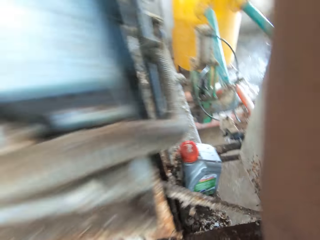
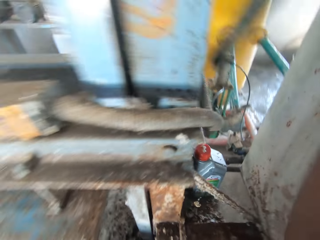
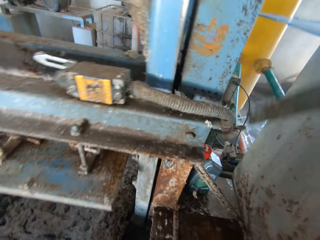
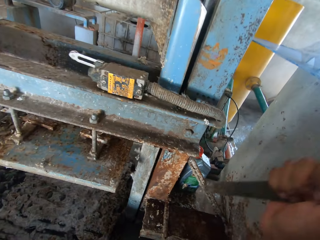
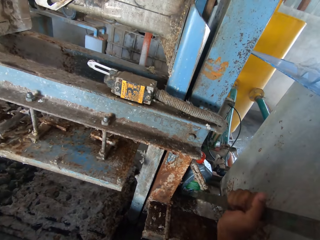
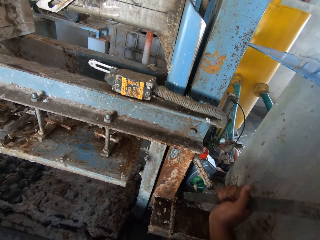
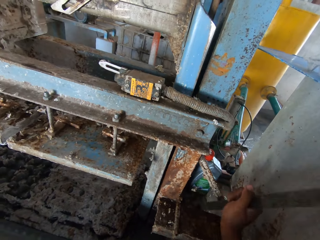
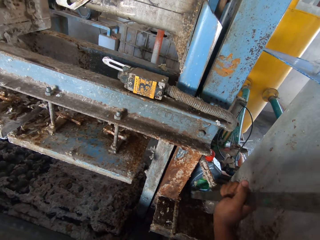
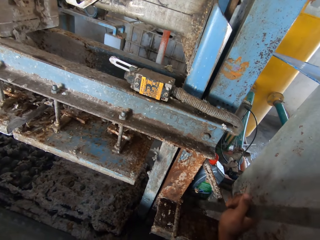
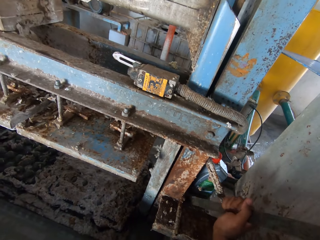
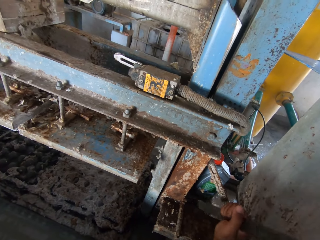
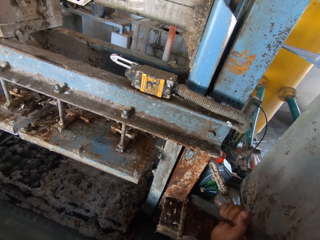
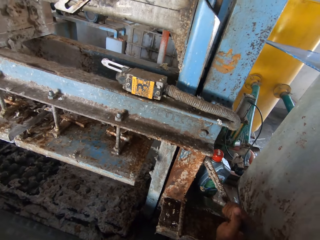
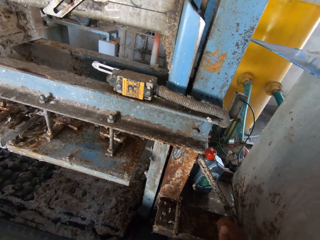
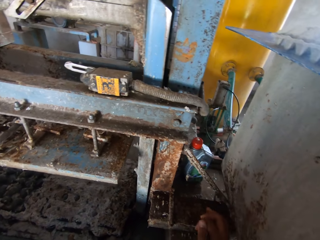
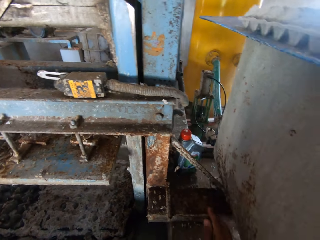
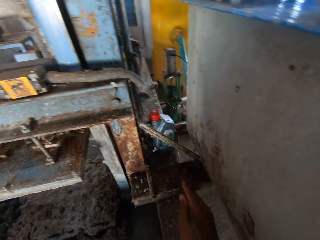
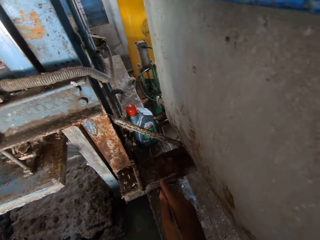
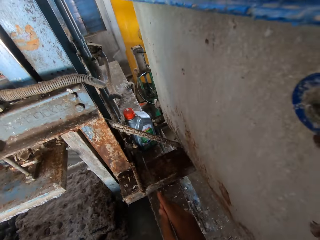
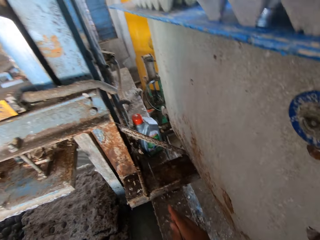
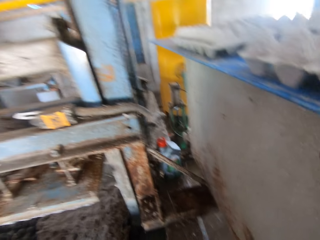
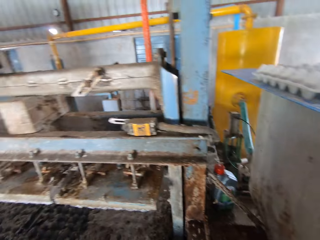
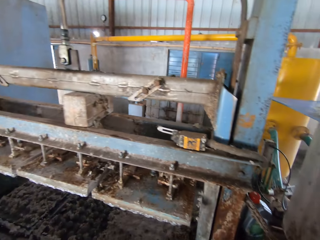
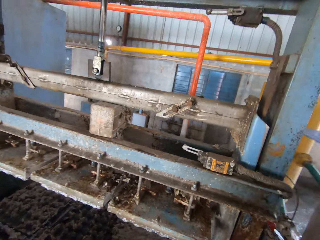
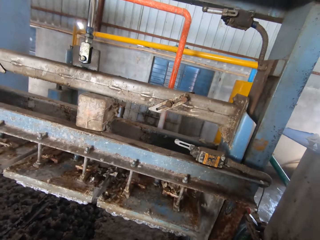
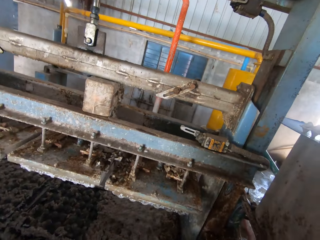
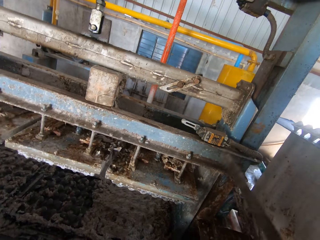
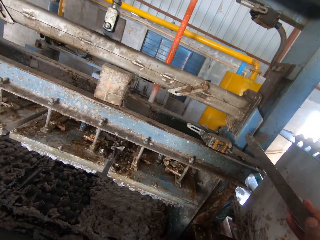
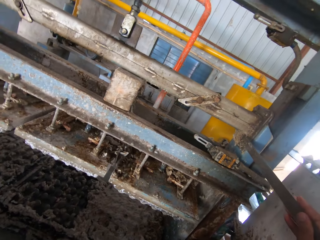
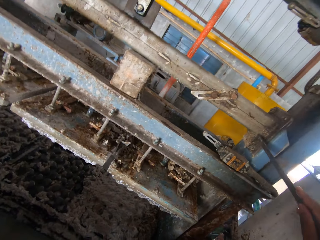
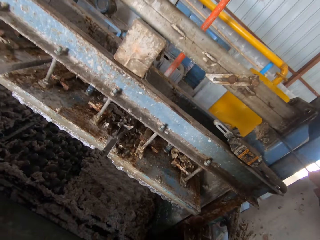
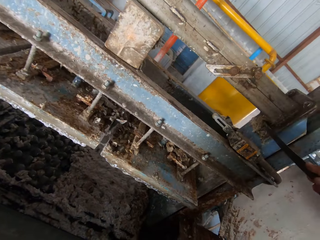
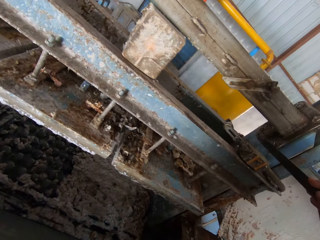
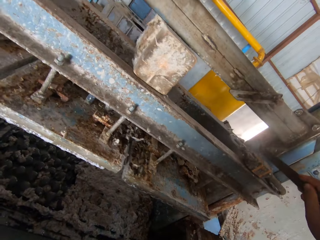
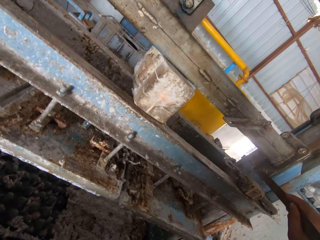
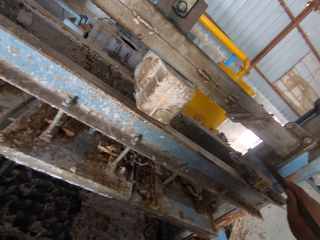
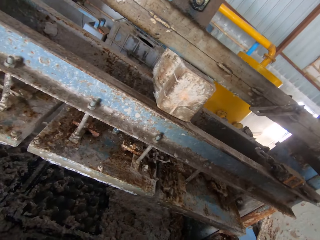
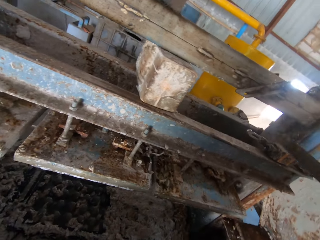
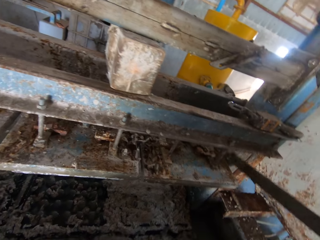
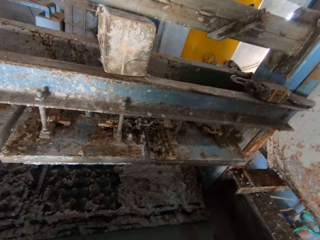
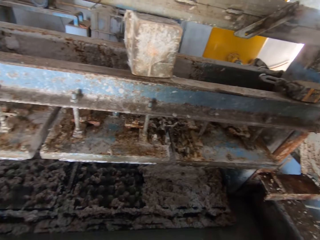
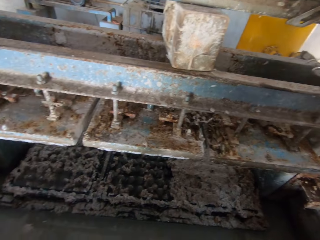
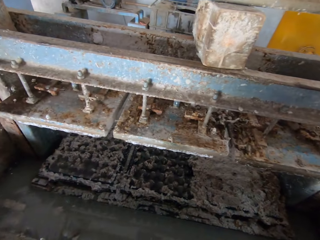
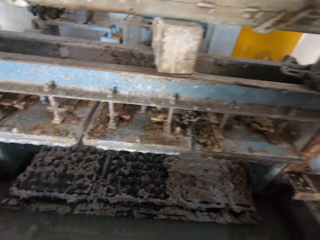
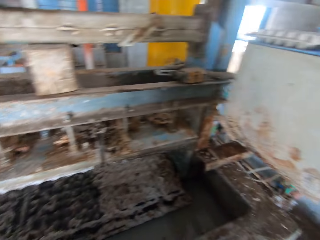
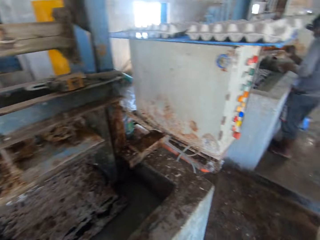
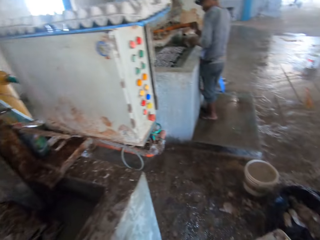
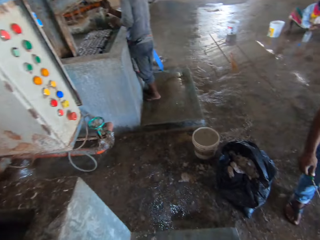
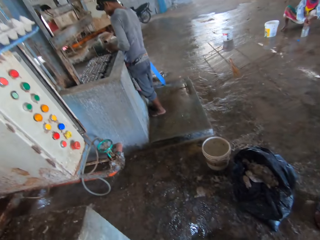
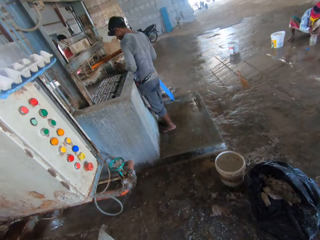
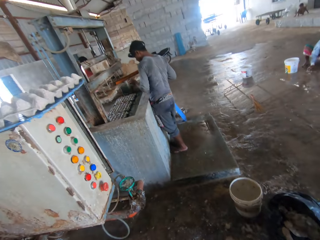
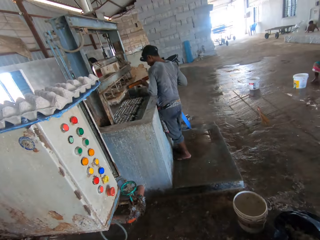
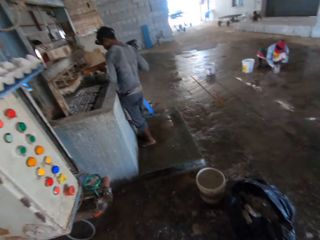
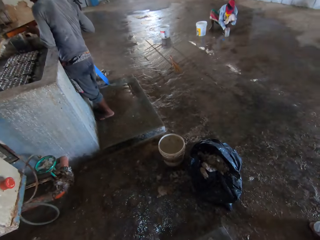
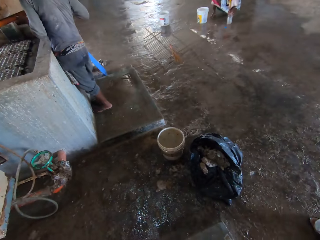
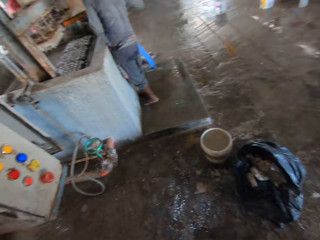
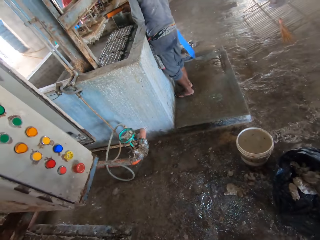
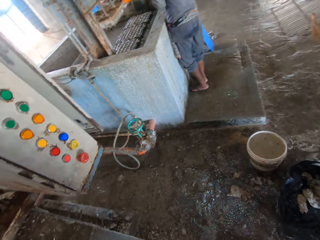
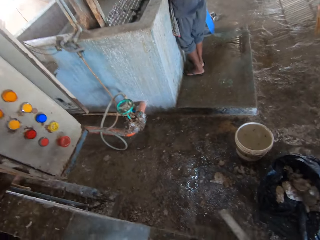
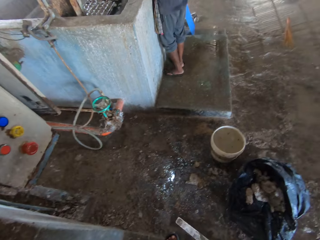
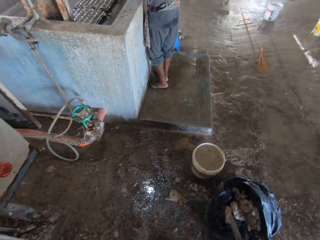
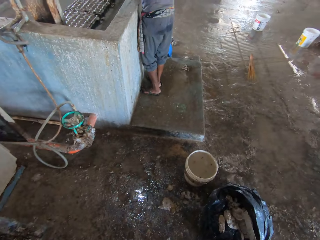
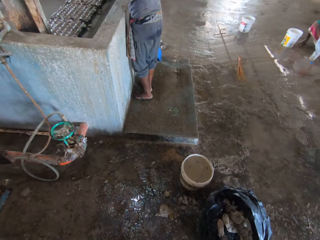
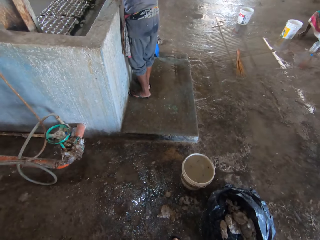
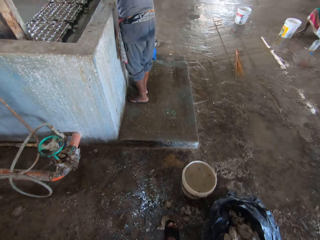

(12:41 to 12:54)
The camera wearer looks around. They scratch the shelf with a metal. A person walks around. The camera wearer looks around.

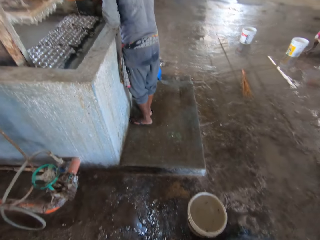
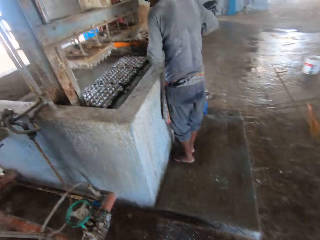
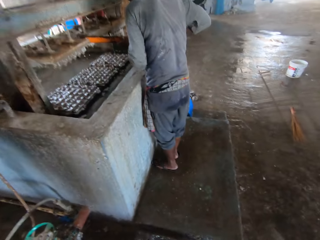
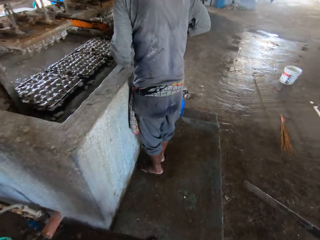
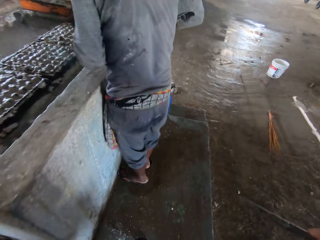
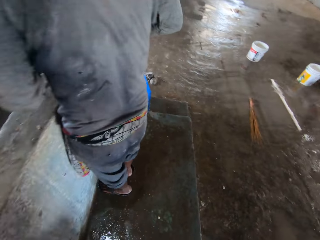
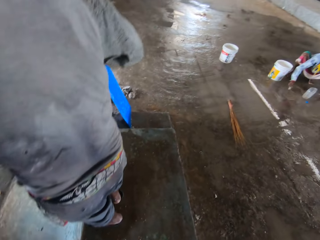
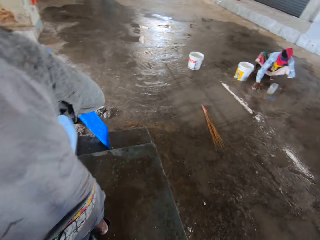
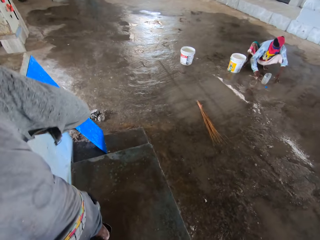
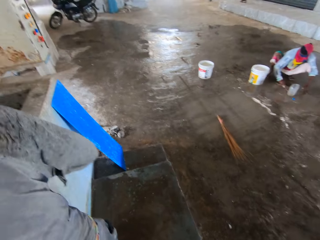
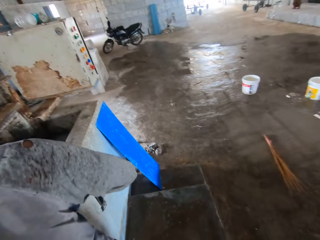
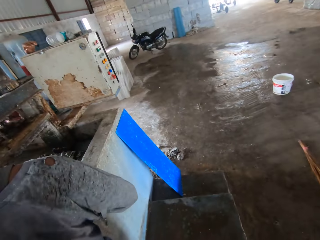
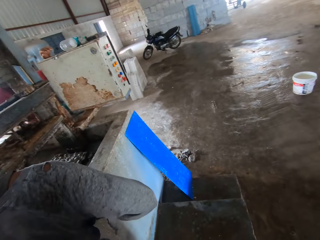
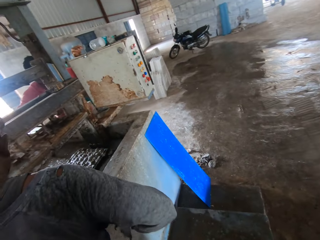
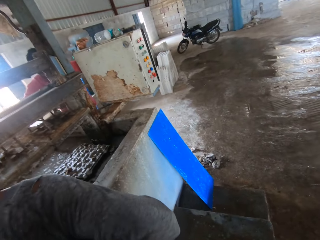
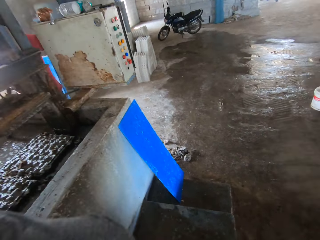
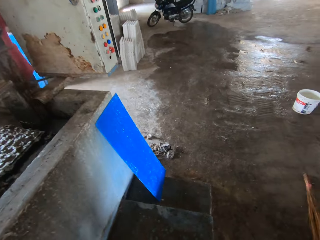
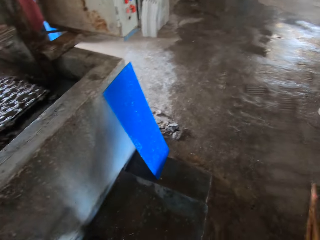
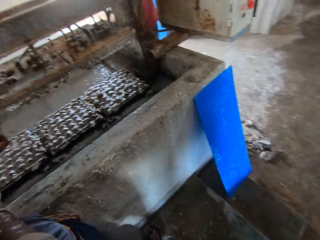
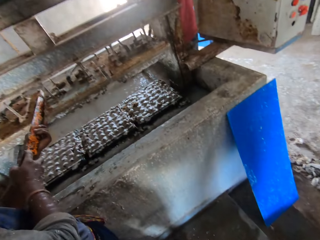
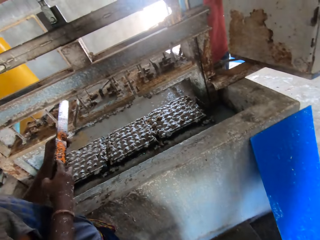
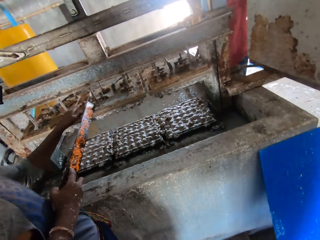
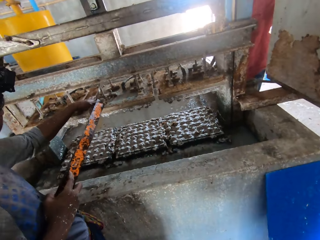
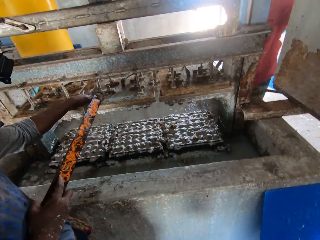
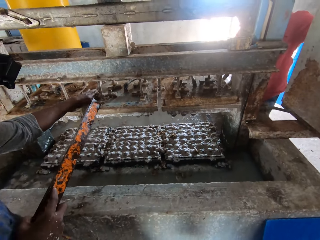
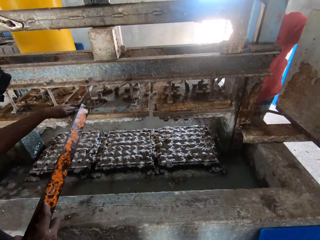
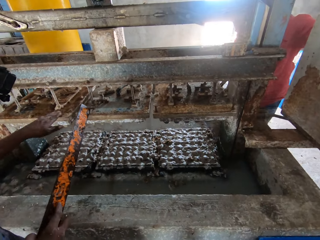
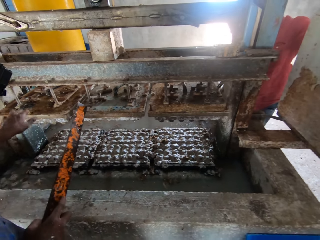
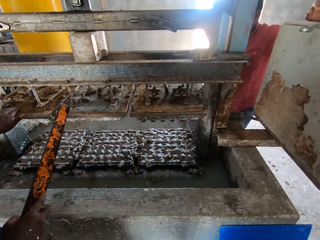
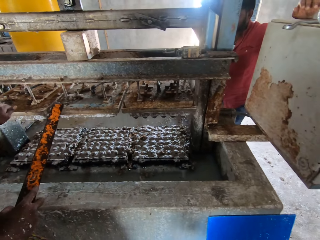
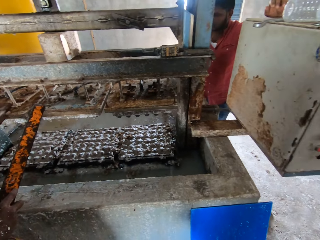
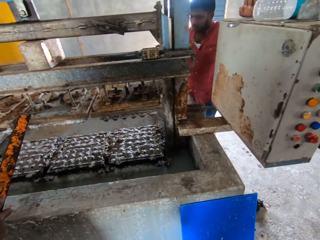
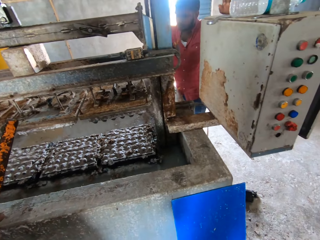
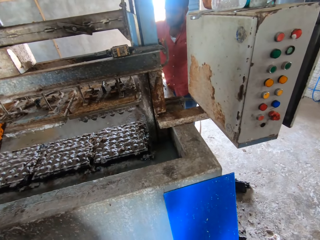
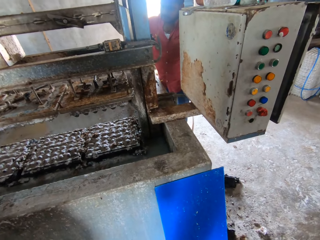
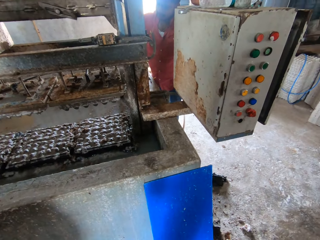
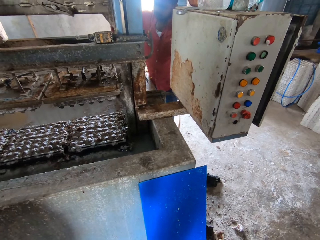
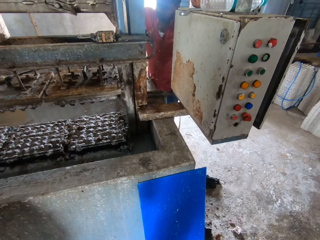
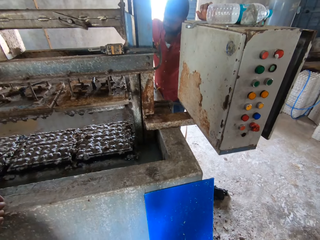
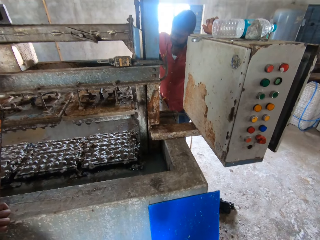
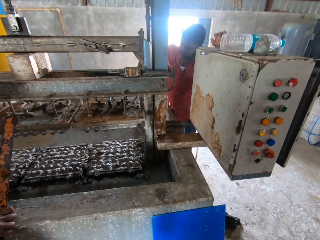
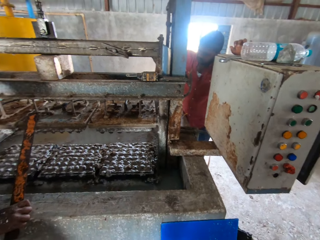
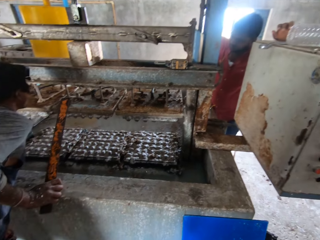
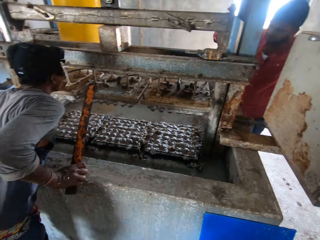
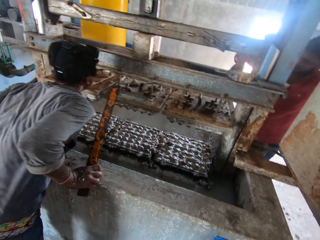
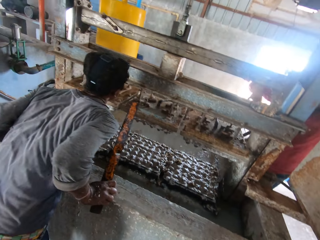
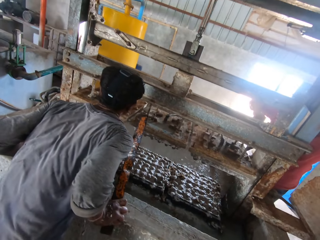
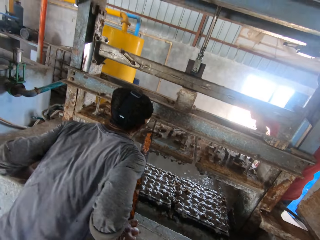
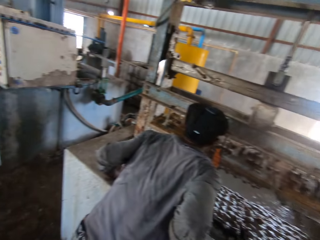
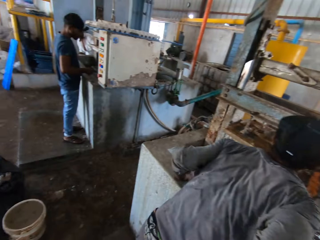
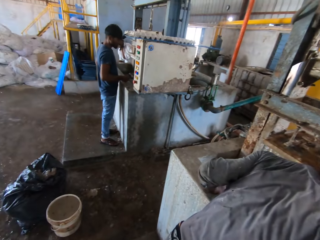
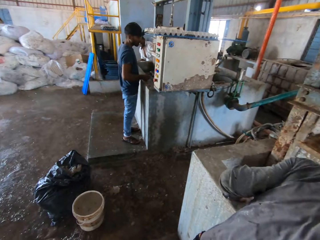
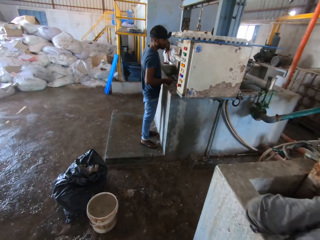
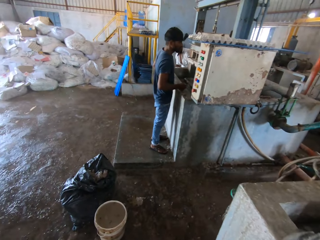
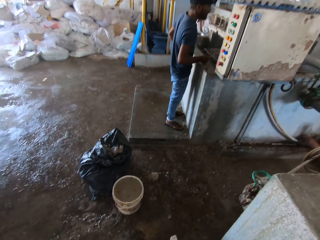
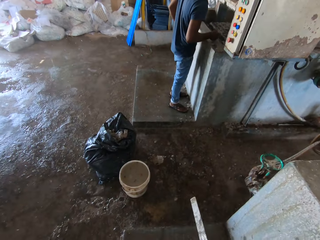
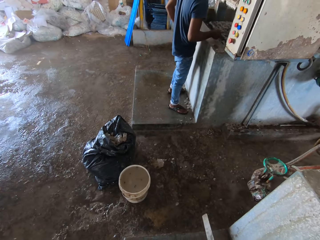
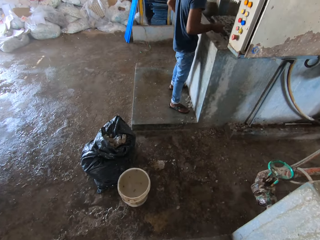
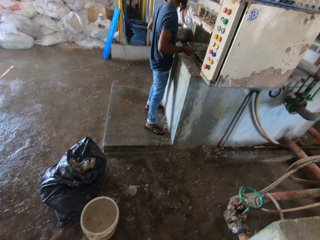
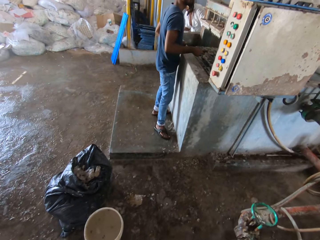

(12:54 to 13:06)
The camera wearer walks around. A person looks around. Another person holds a metal scraper. The first person touches something. Another person looks around.
